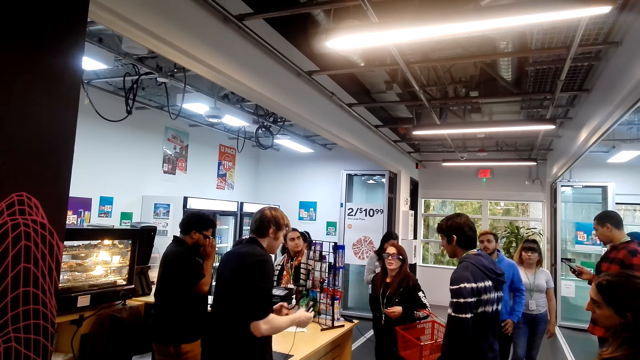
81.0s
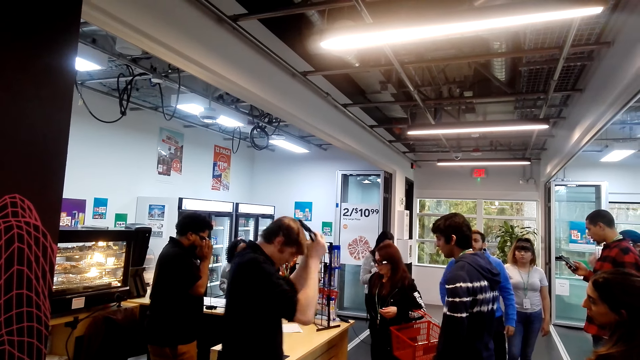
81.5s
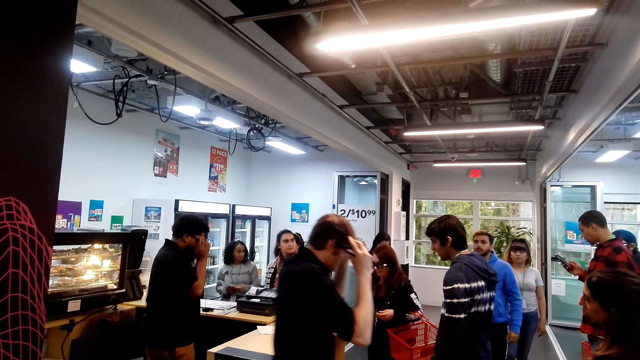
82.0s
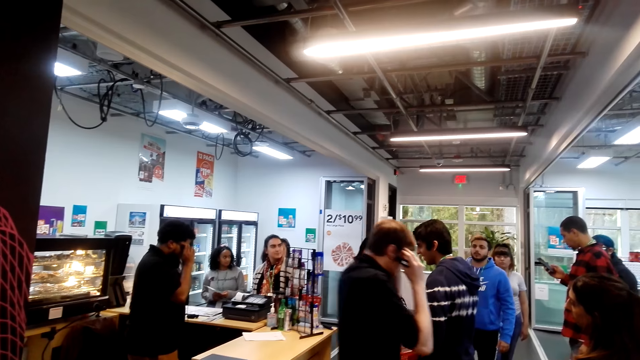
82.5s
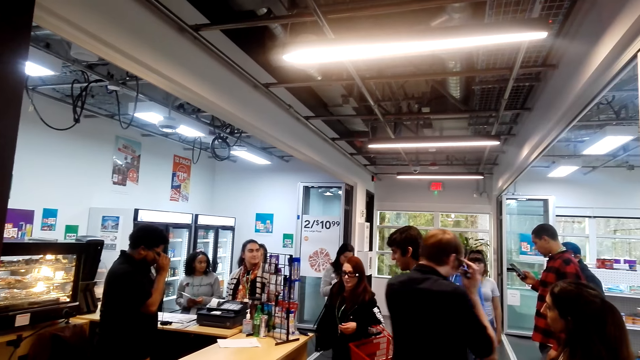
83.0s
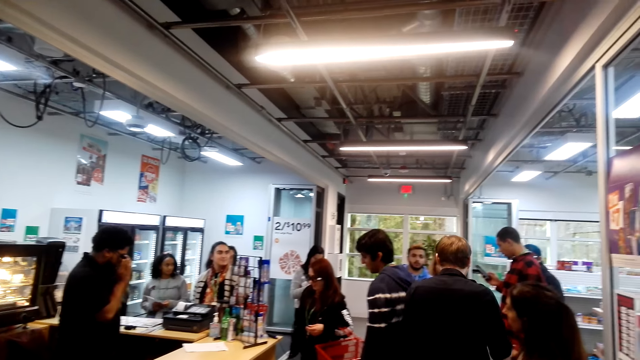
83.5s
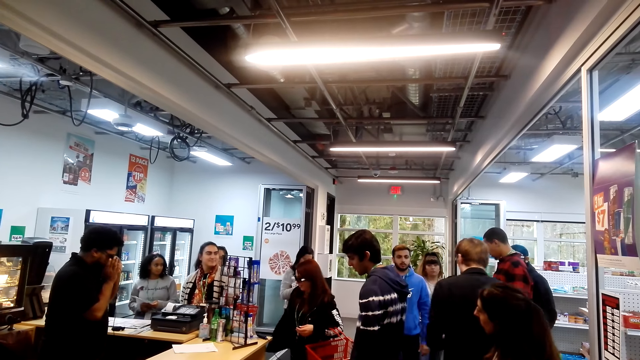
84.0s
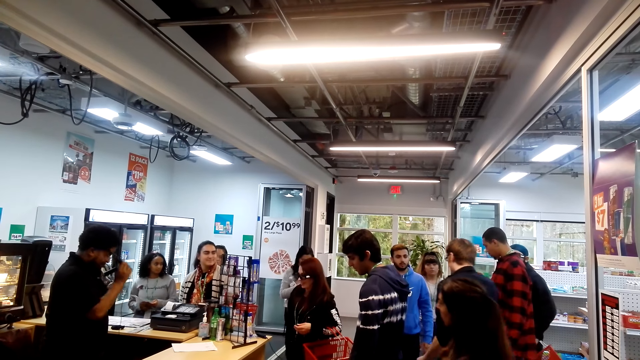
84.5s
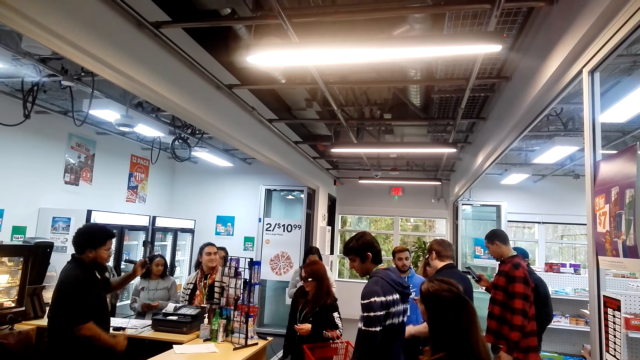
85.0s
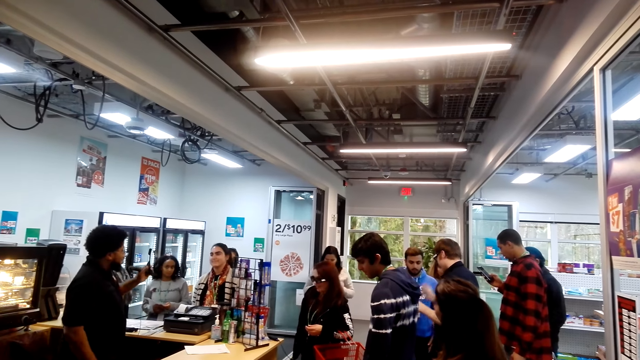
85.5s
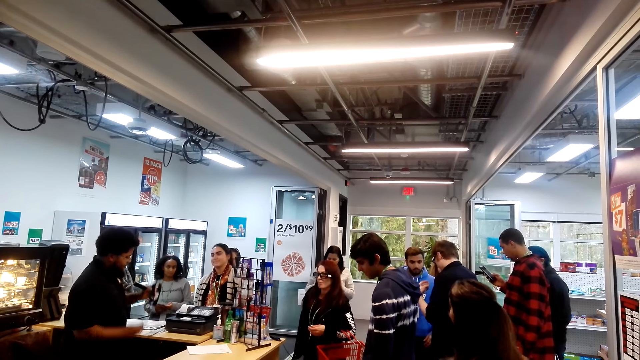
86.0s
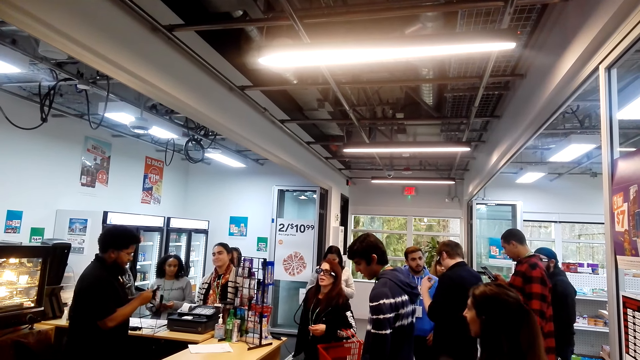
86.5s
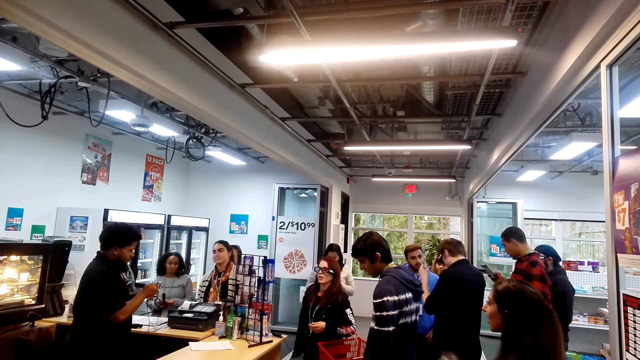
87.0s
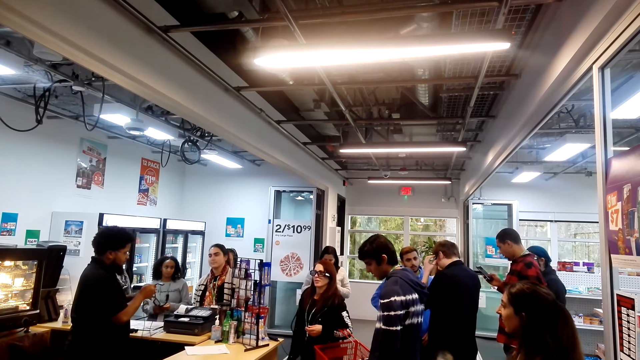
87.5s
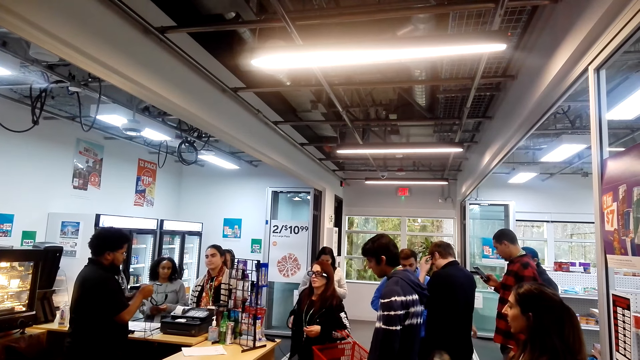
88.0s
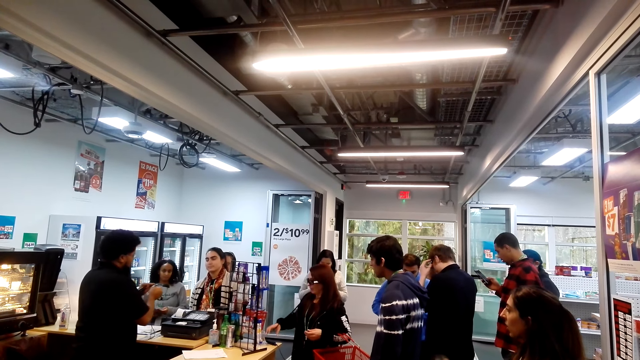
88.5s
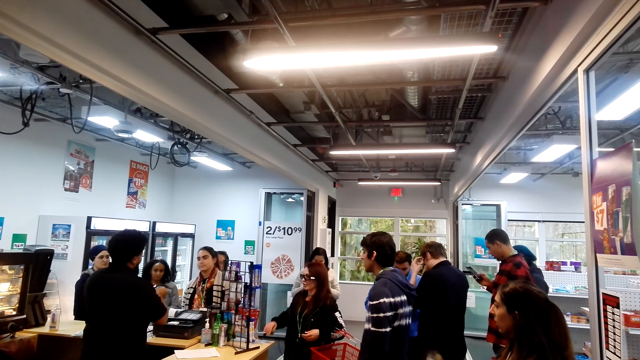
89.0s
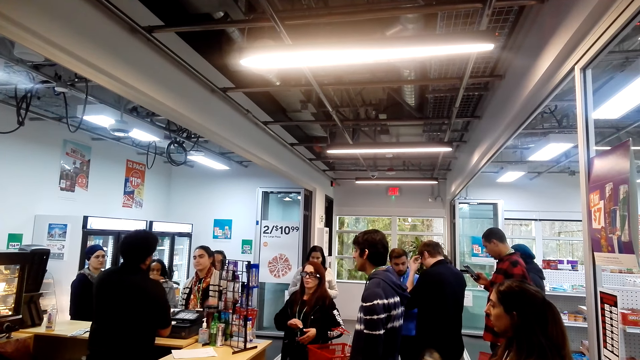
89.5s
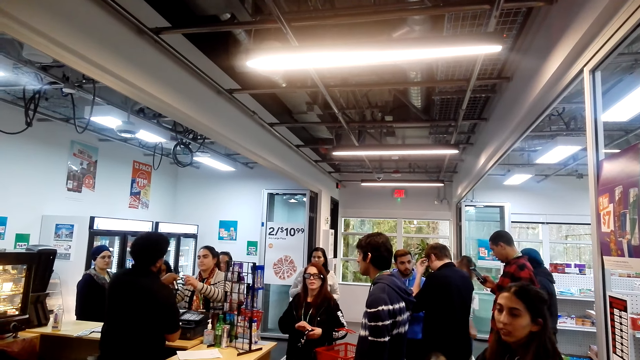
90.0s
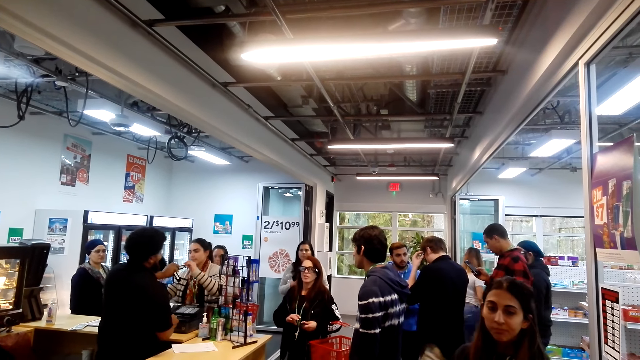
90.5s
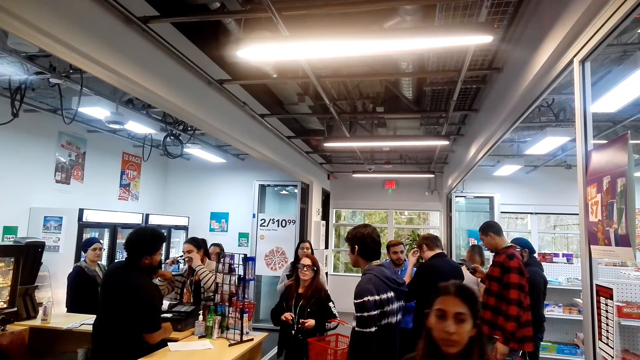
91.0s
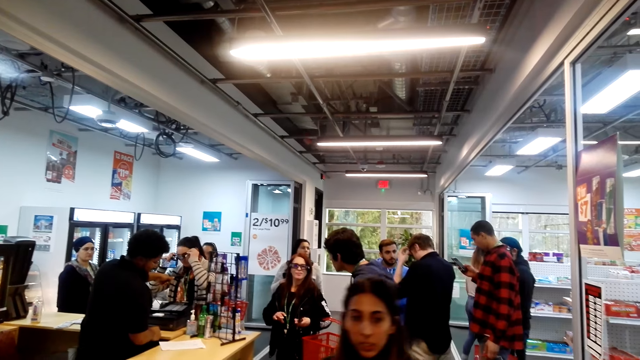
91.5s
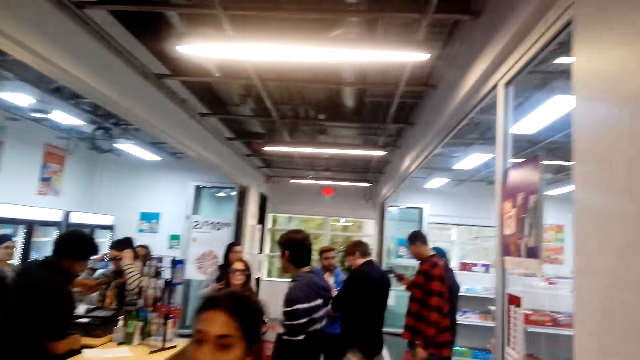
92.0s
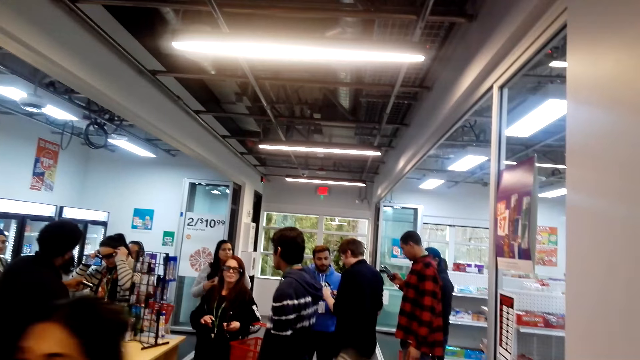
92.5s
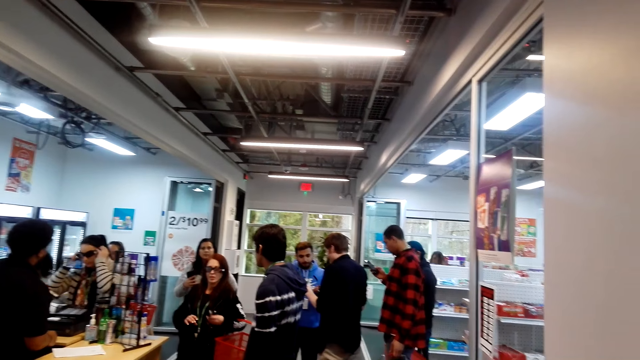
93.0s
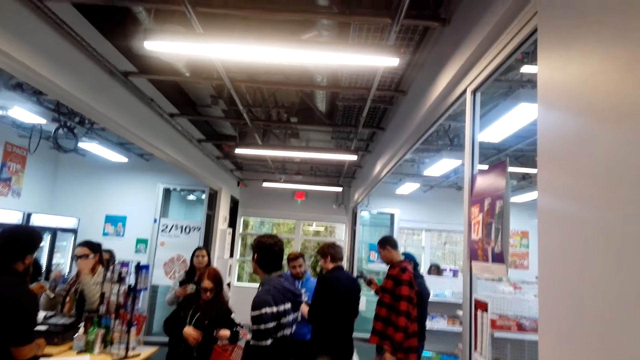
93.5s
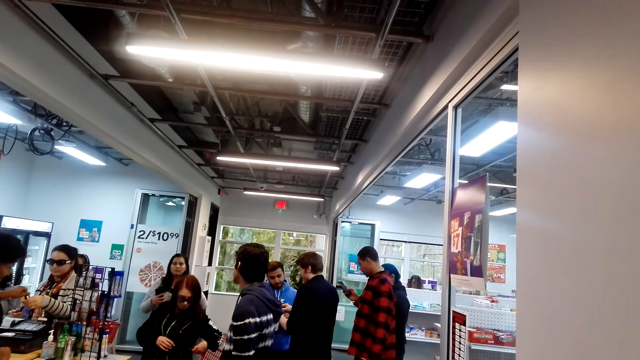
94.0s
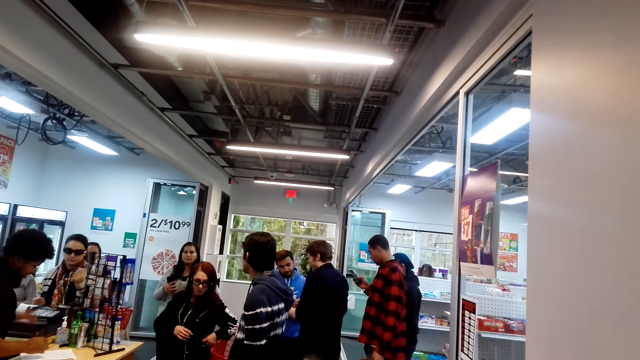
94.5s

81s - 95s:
A person holds the phone. Another person puts the earphone. The first person operates on the phone. A third person wears the spectacles.

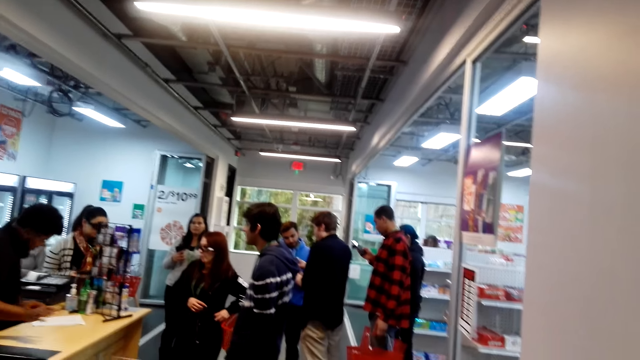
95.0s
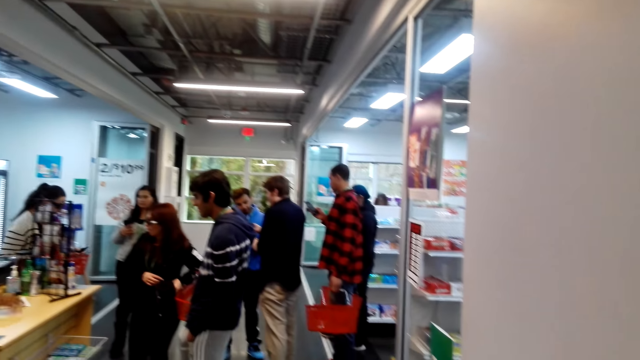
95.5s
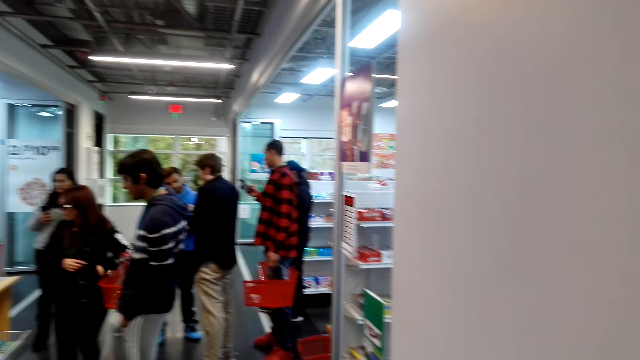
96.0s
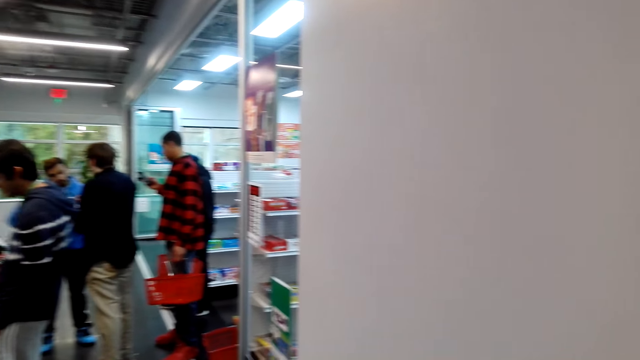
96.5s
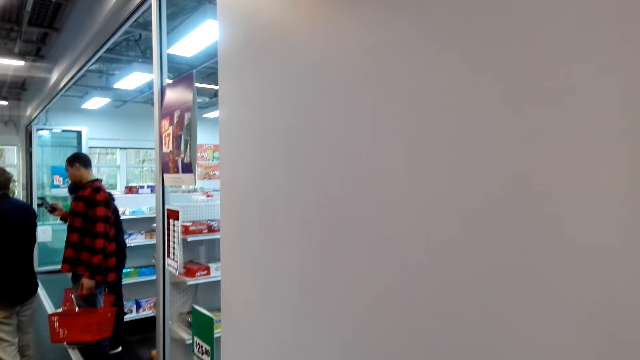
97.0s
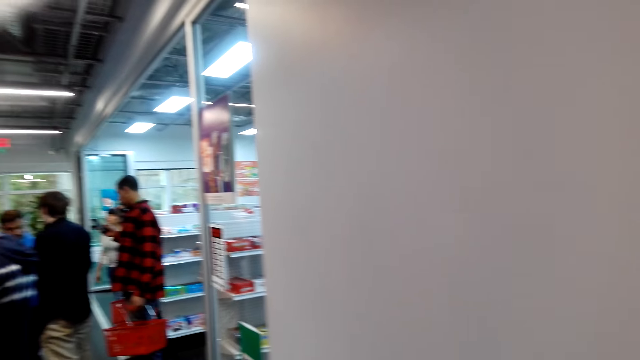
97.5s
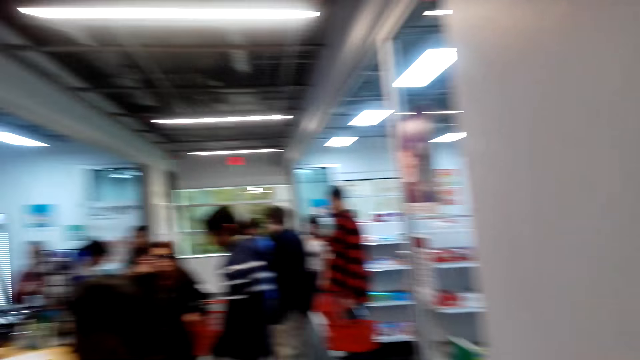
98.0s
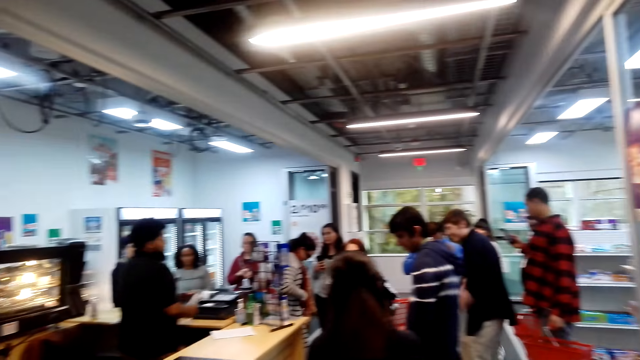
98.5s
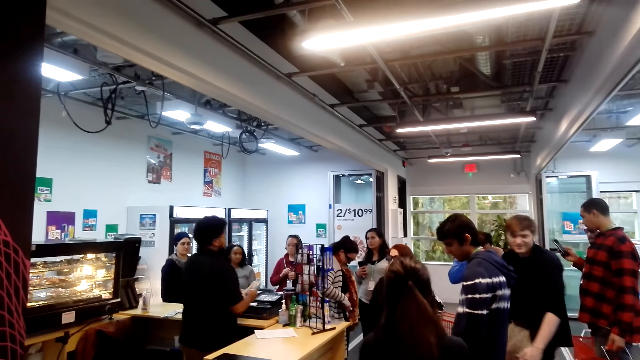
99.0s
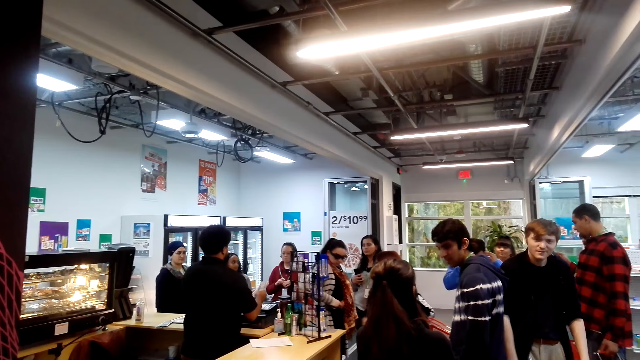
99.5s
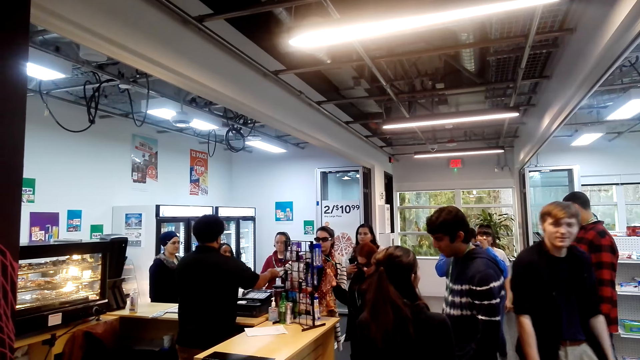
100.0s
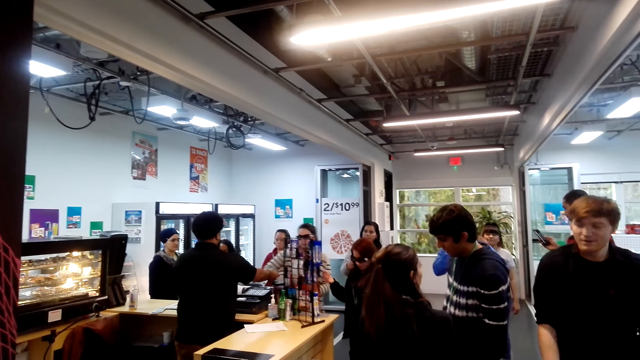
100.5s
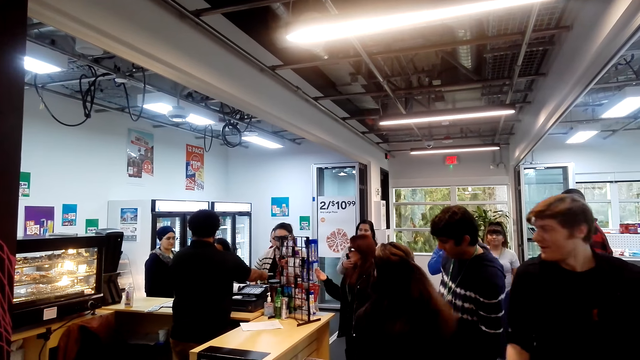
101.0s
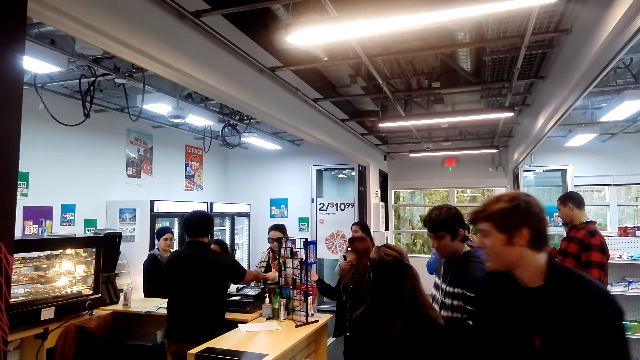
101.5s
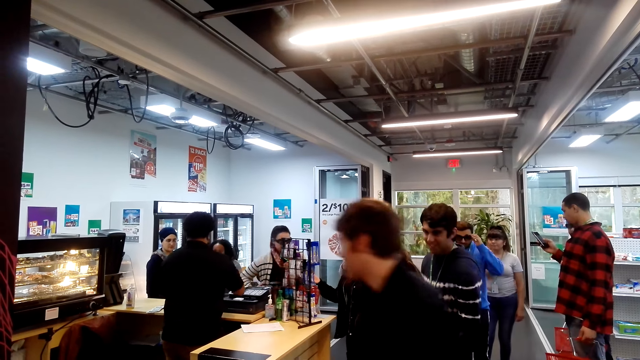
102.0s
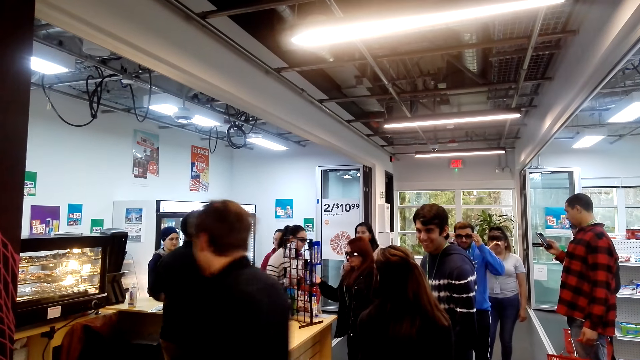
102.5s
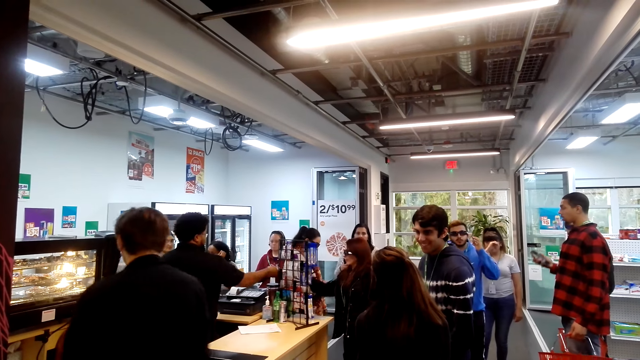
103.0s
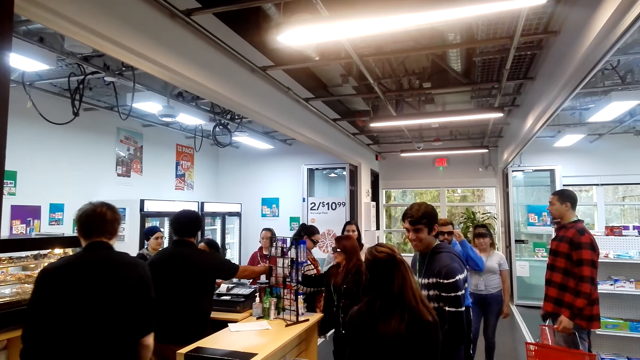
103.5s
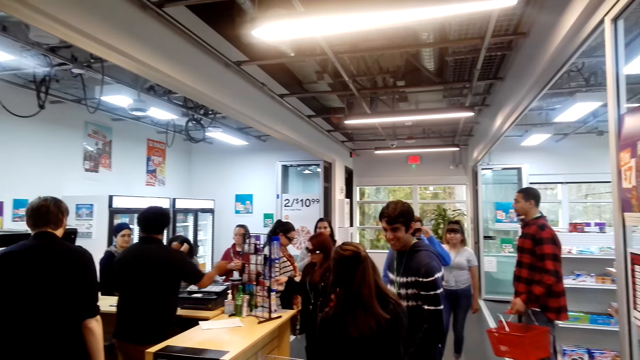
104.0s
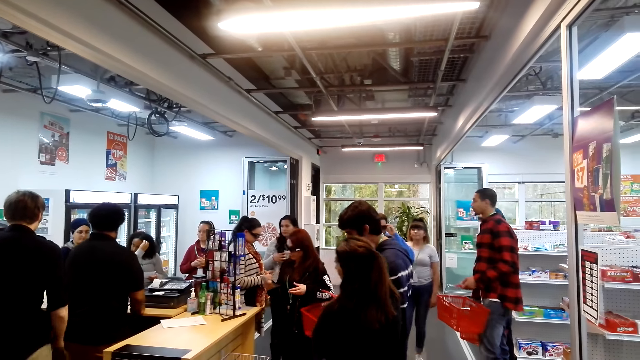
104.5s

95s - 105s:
The person holds the phone. The camera wearer looks around the supermarket. They walk inside the supermarket. The person operates on the phone.
